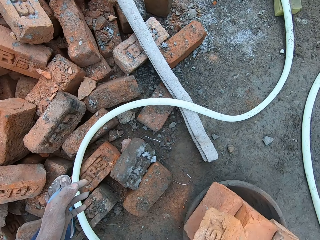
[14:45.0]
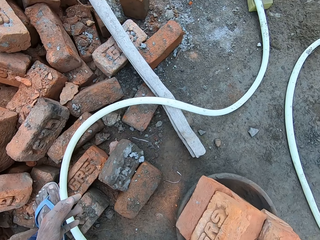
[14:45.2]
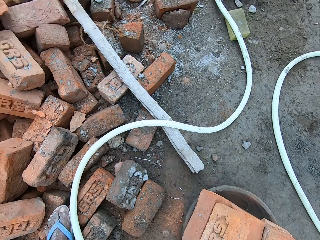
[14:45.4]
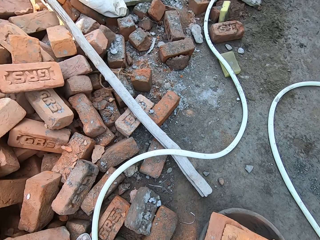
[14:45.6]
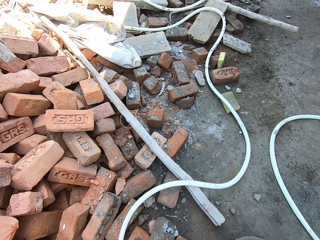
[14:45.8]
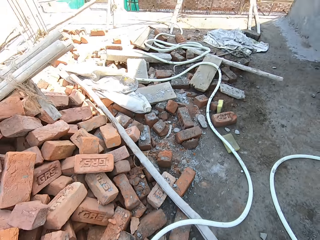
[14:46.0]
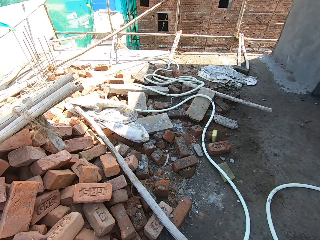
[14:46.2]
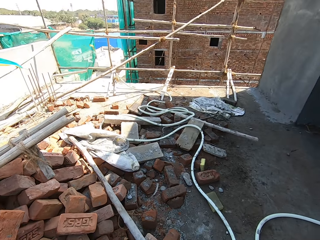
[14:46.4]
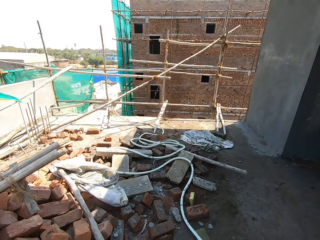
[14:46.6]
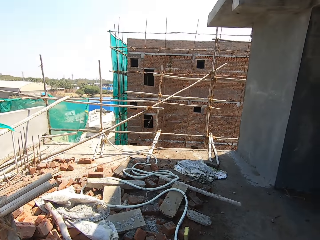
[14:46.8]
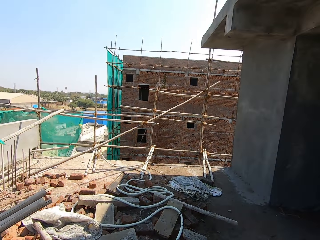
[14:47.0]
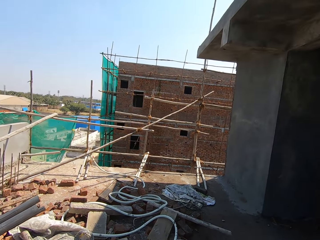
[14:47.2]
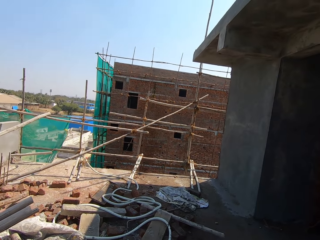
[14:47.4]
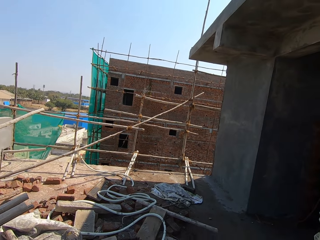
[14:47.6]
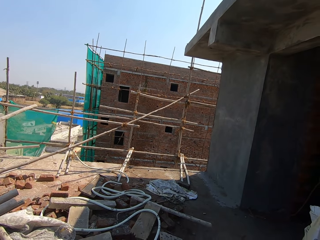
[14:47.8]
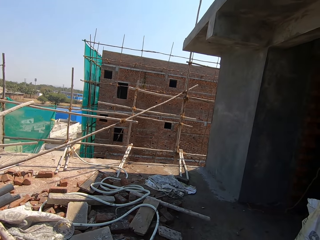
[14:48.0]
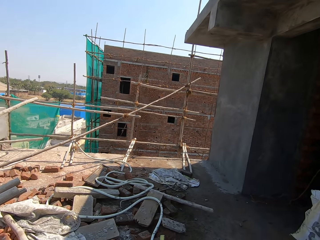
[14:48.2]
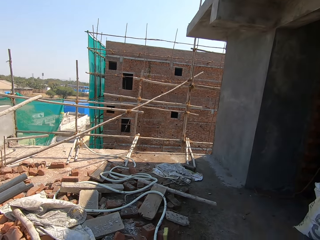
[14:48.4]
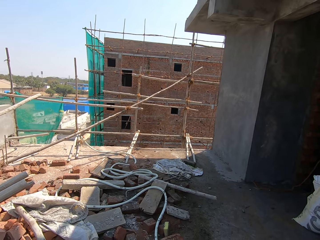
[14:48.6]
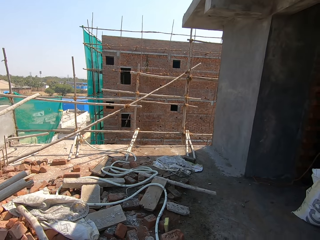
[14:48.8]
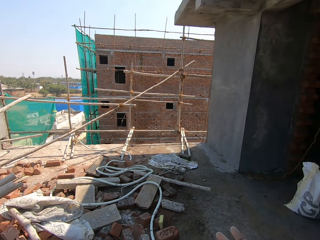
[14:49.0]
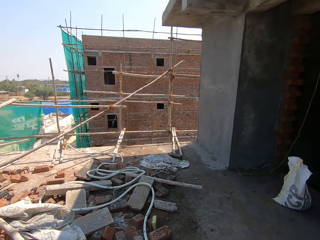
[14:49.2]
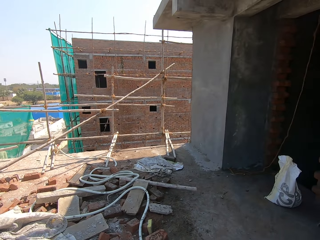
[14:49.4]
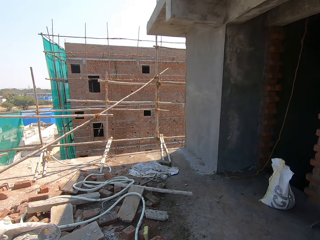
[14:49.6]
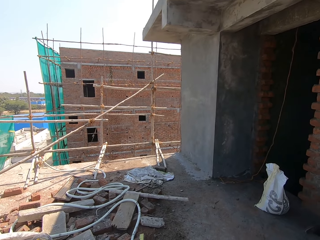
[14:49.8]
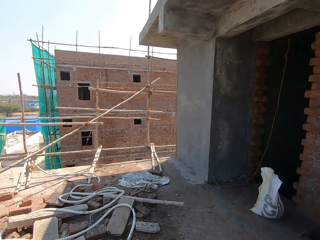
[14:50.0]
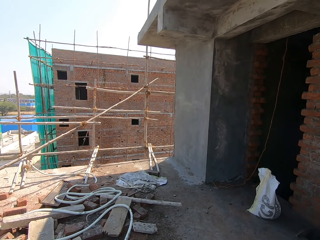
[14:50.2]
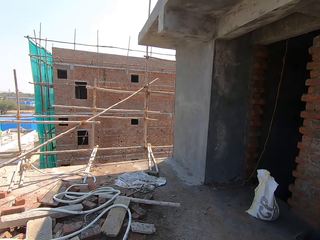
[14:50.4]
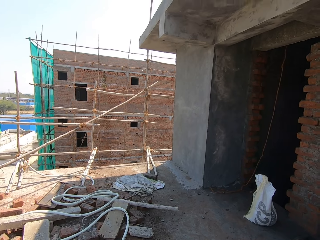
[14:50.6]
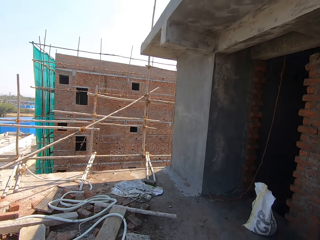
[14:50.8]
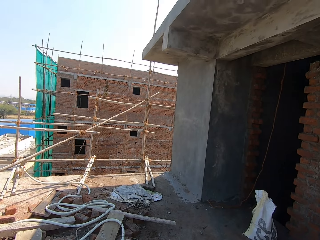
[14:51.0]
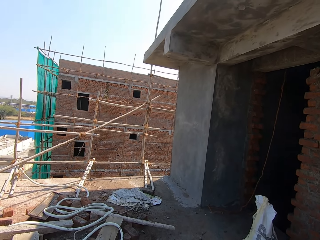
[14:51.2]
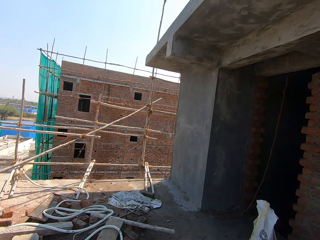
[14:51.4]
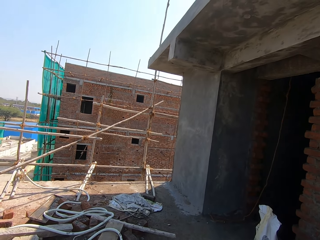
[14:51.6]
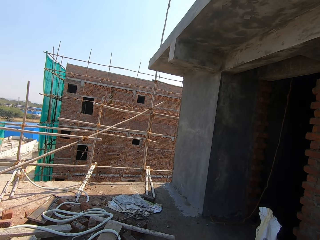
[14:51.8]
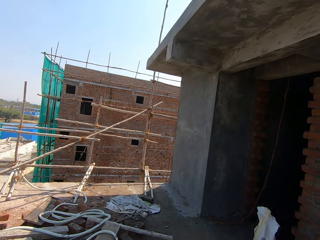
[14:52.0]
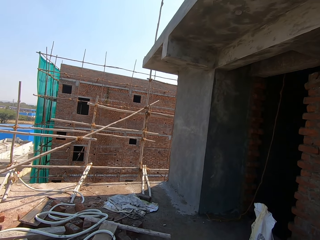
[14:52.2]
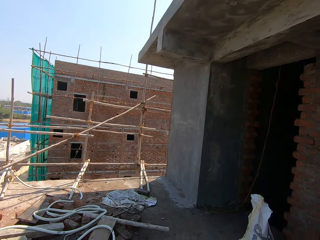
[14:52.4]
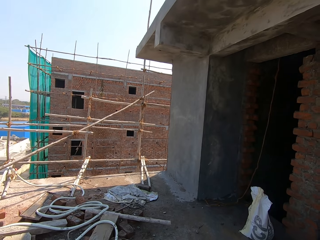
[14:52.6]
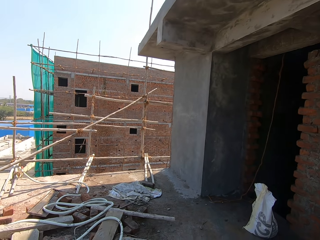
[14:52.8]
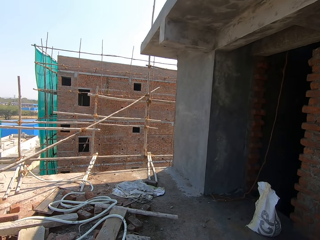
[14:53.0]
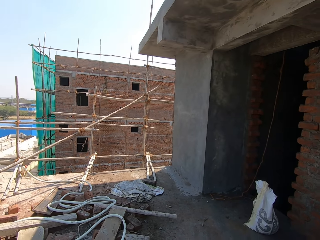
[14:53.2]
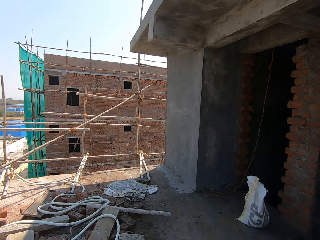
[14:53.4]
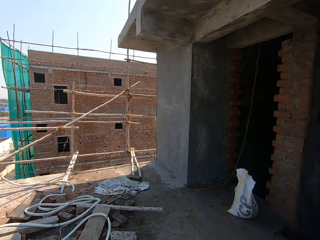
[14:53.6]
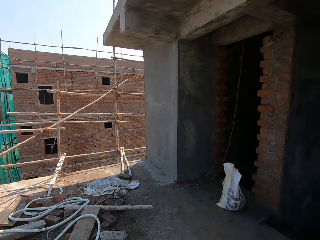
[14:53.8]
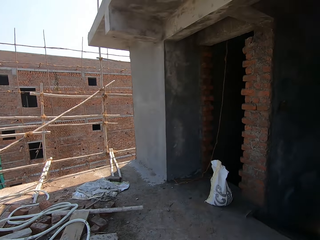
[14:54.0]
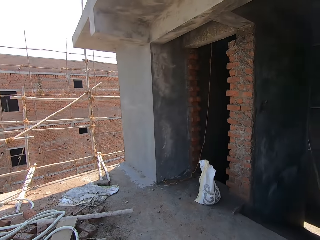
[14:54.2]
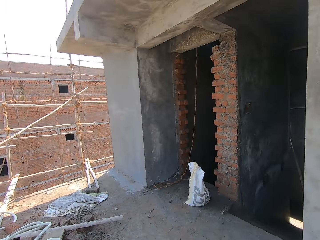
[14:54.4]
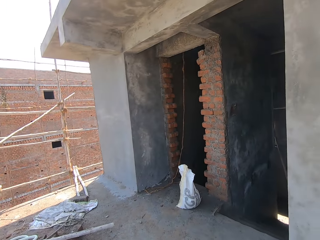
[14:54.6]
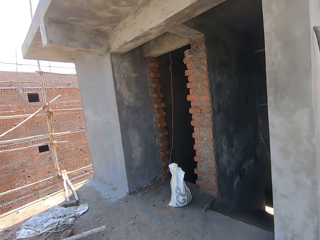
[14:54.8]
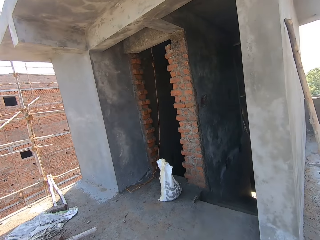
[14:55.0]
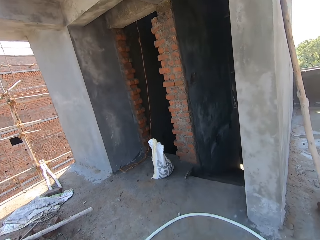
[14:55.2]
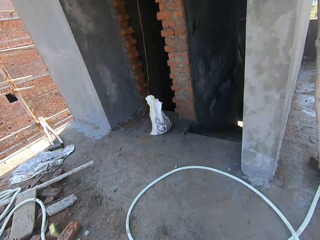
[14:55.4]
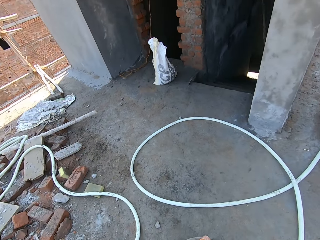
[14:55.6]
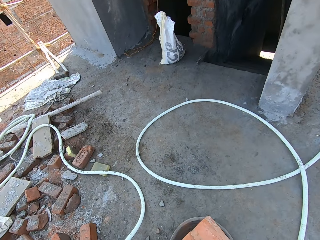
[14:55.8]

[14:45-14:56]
The camera wearer puts the bricks in the concrete bowl. They look around. They converse.

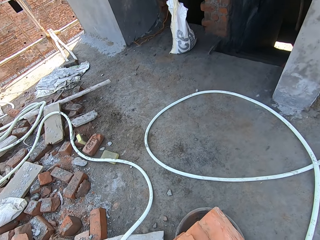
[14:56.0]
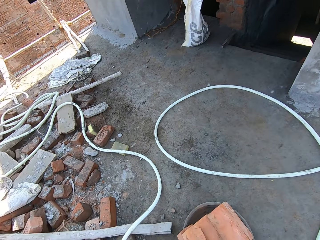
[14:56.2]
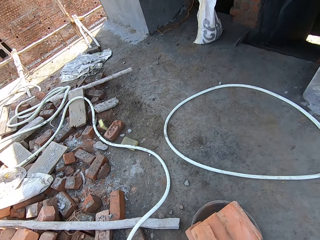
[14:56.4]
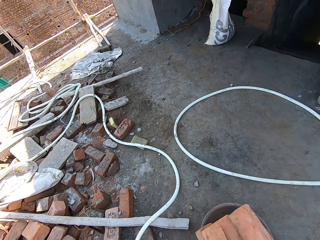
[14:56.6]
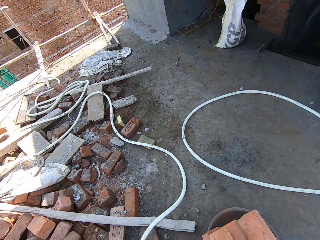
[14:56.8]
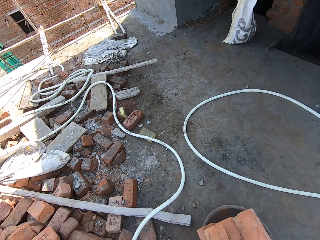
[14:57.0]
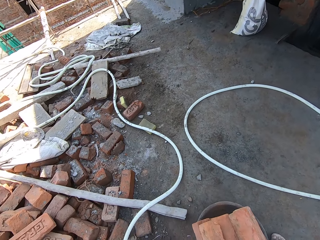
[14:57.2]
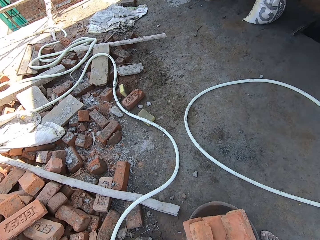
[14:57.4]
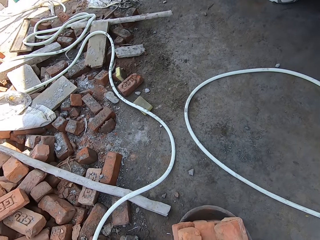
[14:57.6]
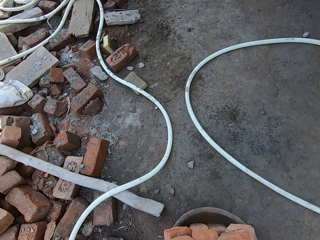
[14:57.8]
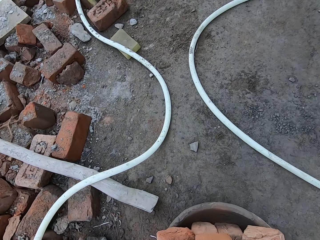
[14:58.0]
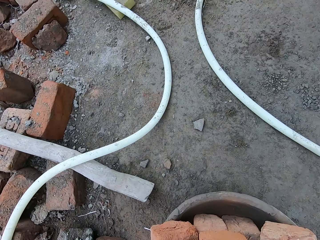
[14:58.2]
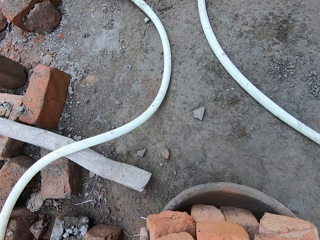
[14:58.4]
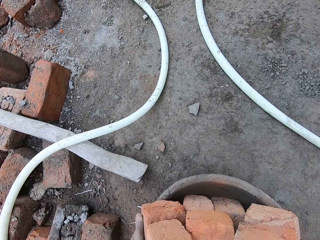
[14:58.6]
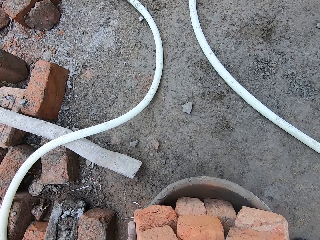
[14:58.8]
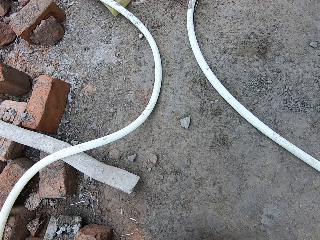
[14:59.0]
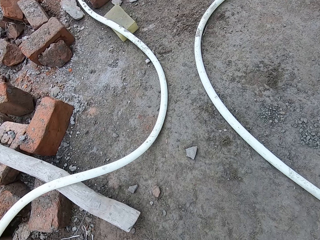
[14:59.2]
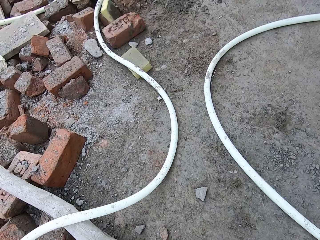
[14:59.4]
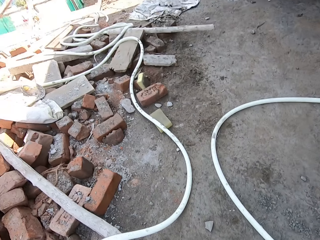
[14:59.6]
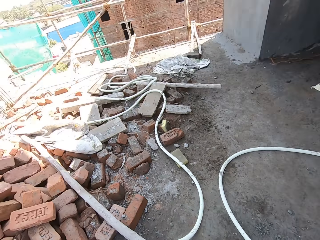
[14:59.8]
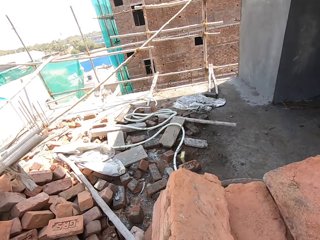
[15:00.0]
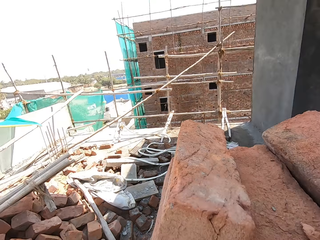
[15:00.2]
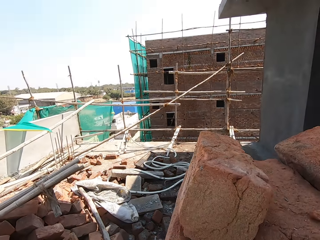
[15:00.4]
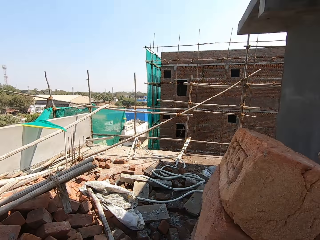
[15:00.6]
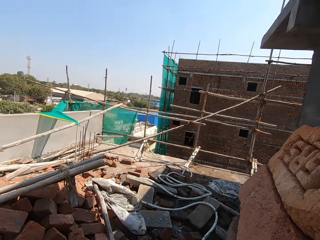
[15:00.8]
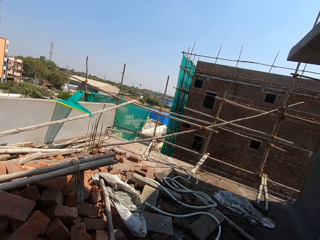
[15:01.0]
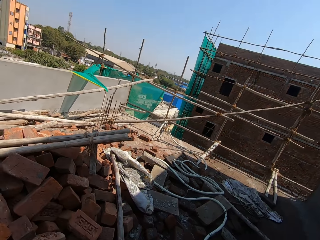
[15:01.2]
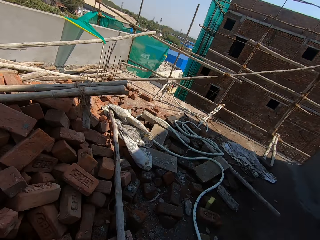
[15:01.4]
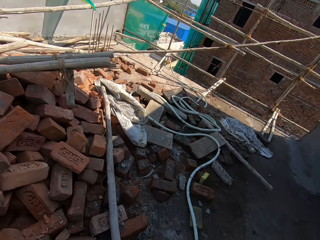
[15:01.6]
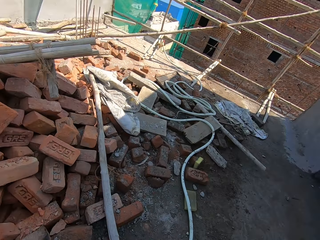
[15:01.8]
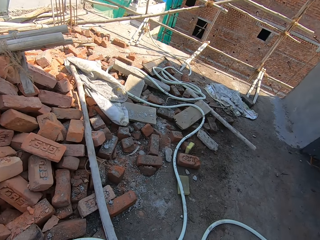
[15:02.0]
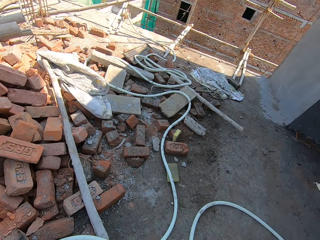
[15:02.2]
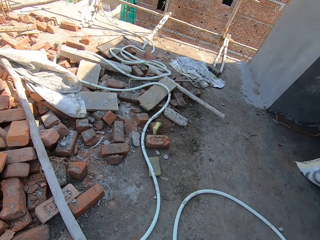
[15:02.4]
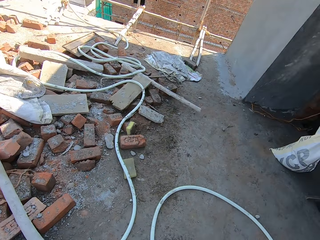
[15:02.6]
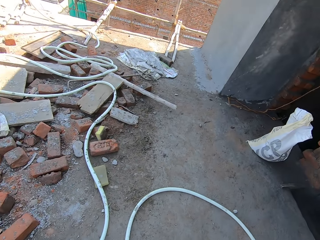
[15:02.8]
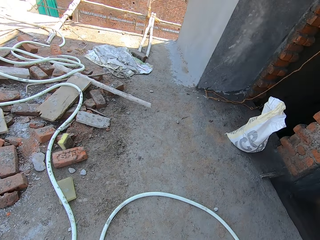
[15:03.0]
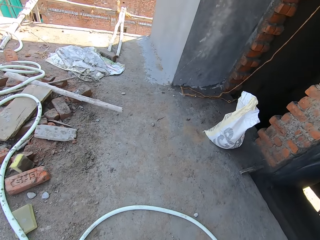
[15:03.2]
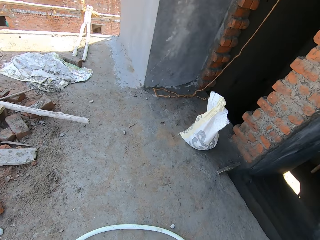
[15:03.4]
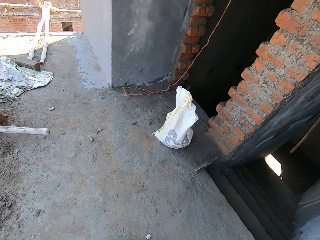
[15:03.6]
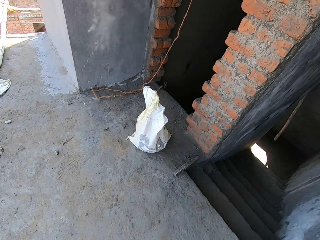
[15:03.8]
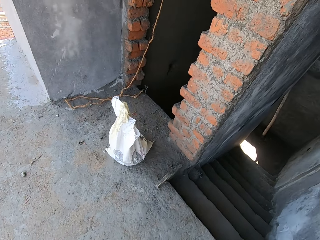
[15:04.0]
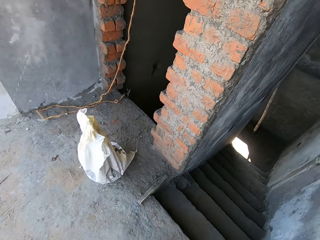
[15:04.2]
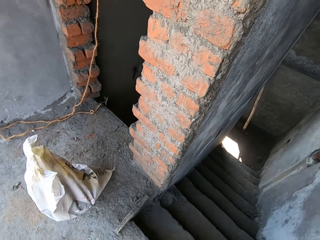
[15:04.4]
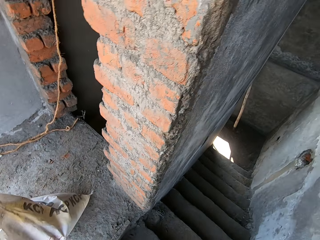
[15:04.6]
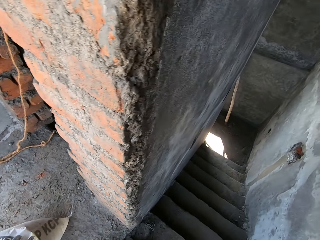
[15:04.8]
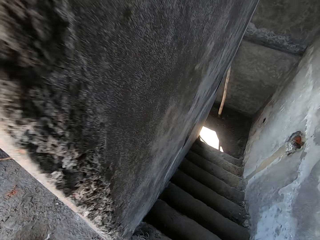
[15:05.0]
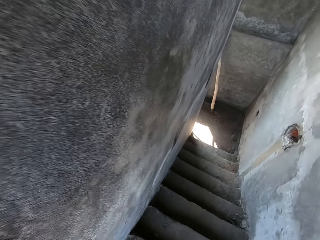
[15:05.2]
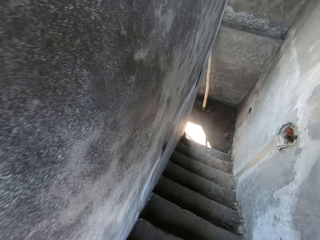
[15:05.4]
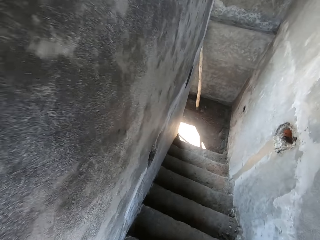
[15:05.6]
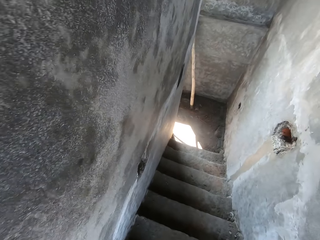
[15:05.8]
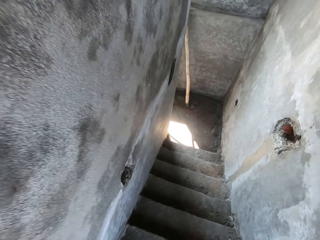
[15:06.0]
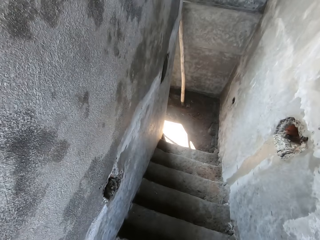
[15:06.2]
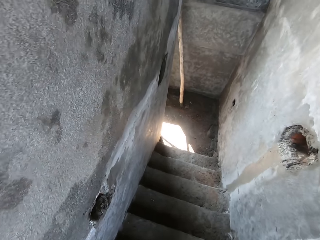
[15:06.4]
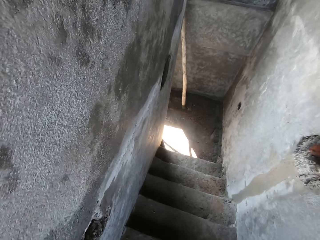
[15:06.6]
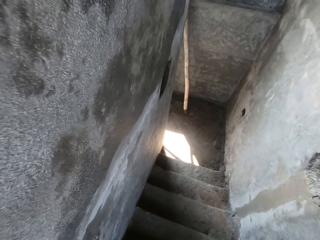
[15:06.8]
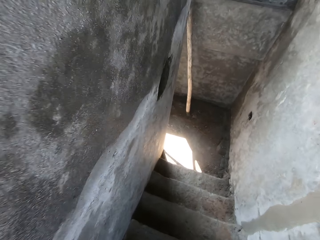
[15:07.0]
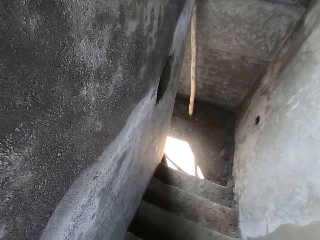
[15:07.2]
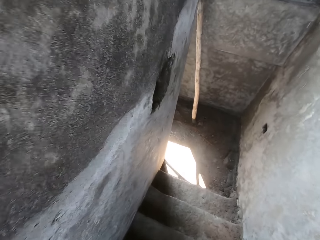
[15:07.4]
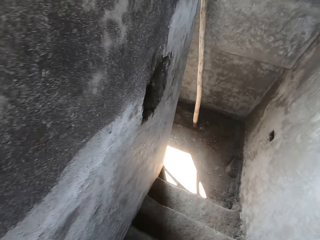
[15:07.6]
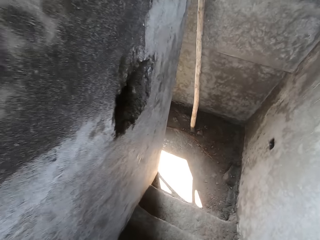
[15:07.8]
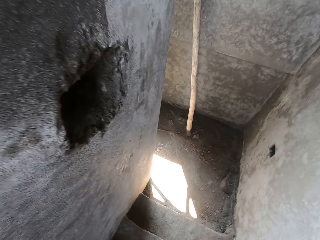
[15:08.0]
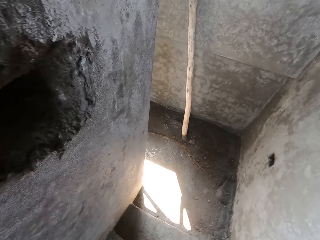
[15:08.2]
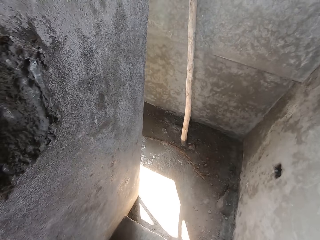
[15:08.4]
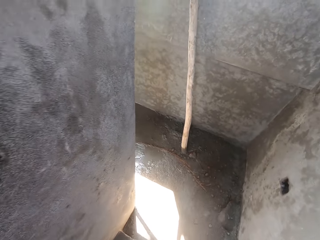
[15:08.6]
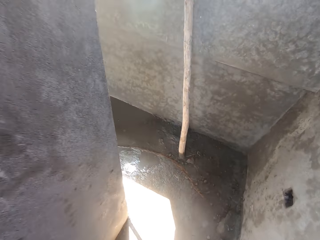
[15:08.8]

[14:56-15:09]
The camera wearer picks up the concrete bowl with bricks. They carry the concrete bowl. They walk down the stairs. They walk in the building.
